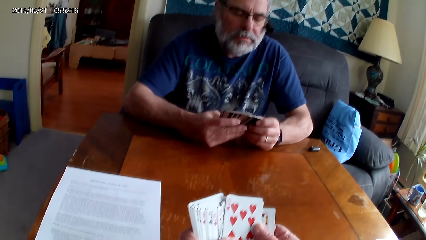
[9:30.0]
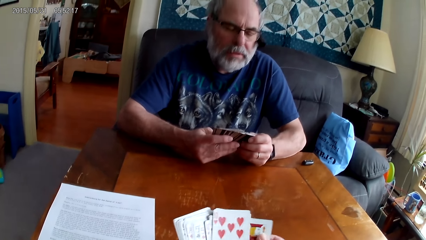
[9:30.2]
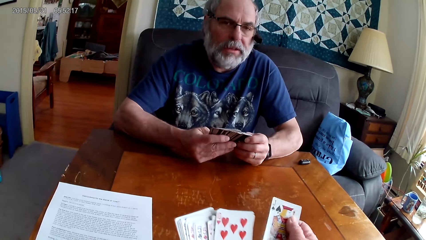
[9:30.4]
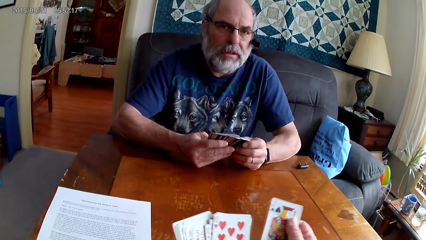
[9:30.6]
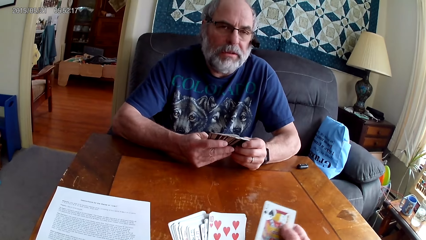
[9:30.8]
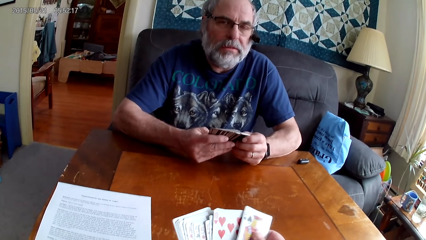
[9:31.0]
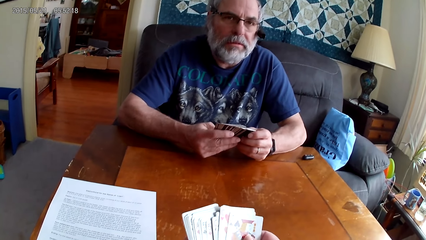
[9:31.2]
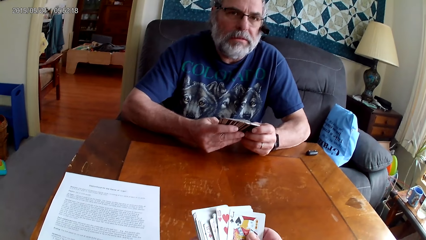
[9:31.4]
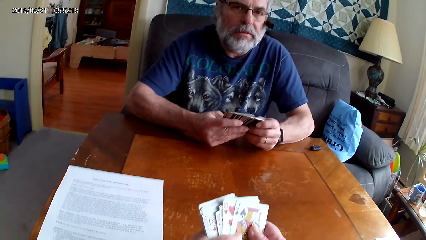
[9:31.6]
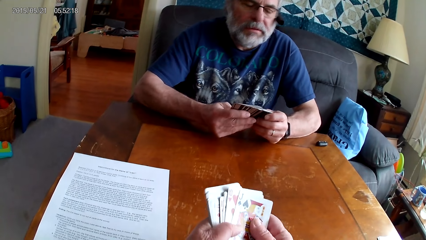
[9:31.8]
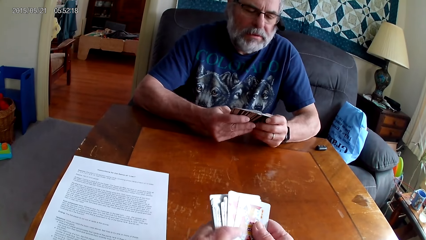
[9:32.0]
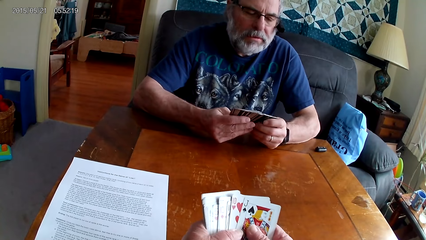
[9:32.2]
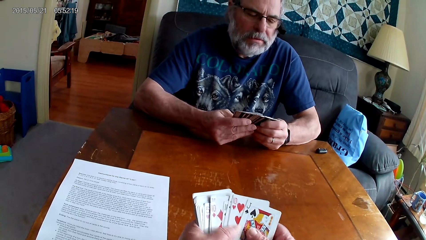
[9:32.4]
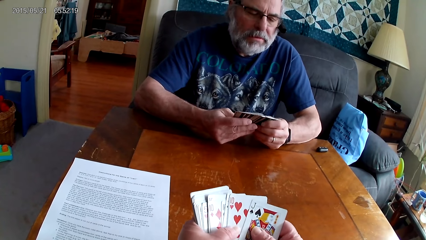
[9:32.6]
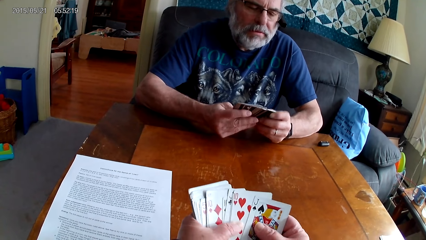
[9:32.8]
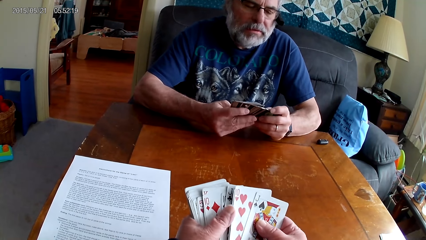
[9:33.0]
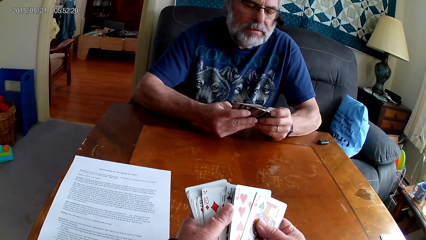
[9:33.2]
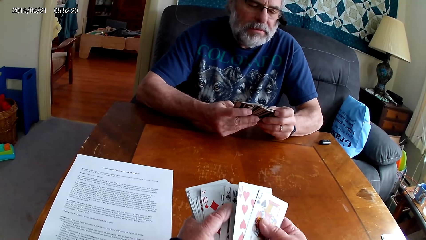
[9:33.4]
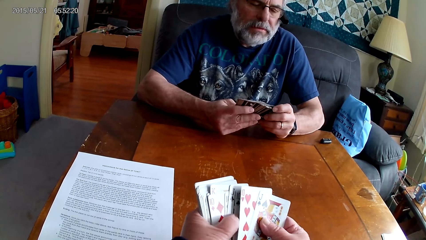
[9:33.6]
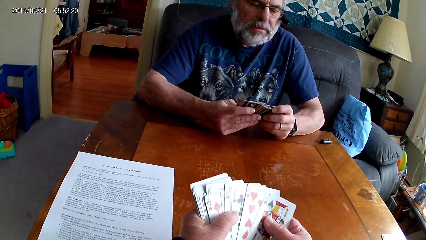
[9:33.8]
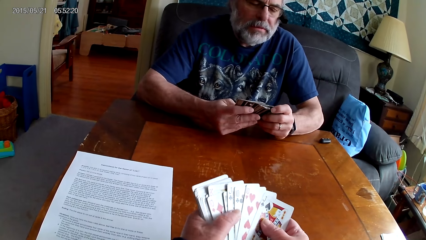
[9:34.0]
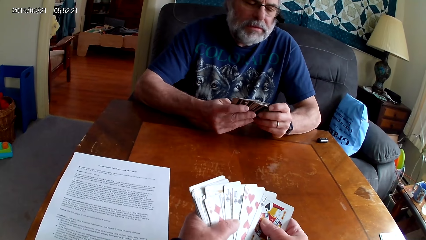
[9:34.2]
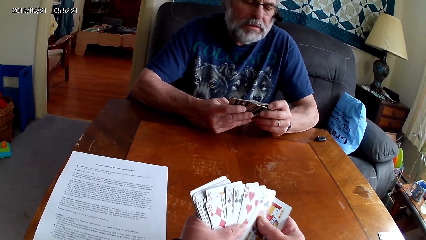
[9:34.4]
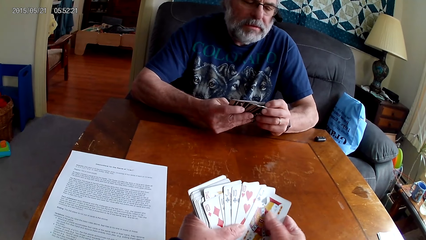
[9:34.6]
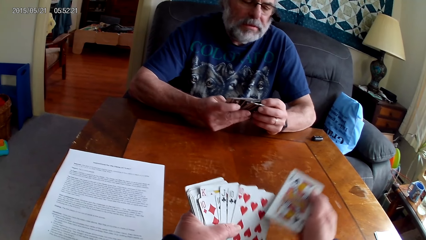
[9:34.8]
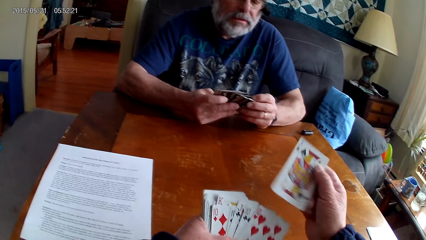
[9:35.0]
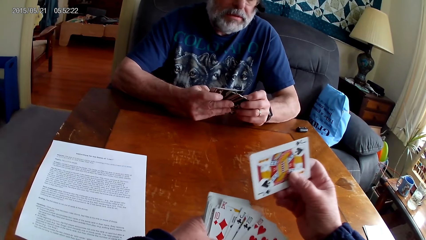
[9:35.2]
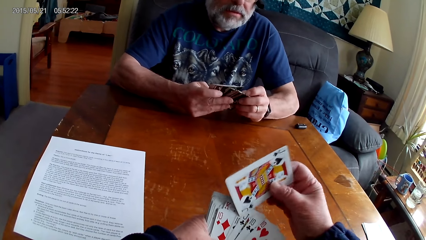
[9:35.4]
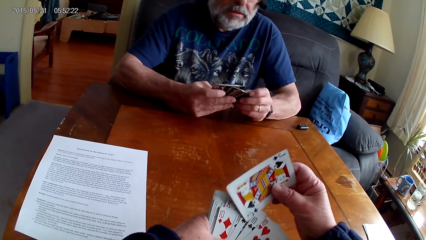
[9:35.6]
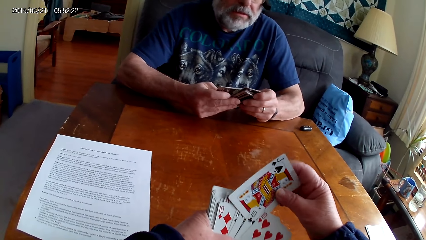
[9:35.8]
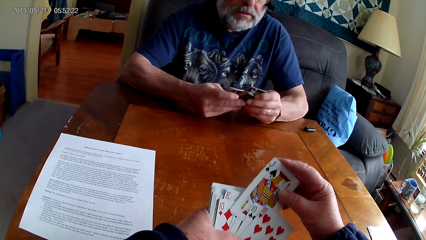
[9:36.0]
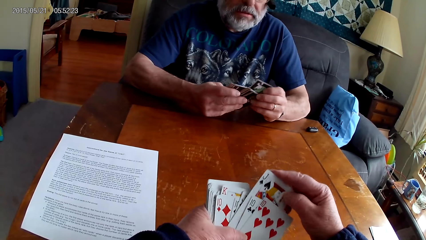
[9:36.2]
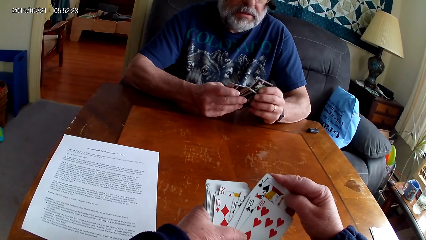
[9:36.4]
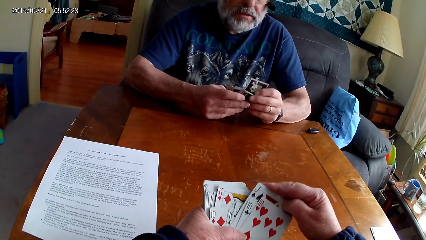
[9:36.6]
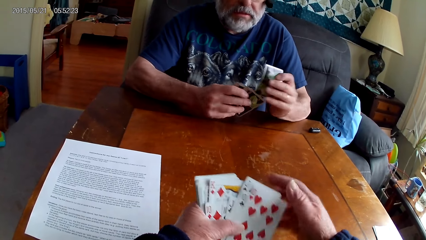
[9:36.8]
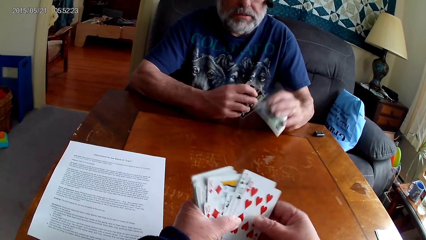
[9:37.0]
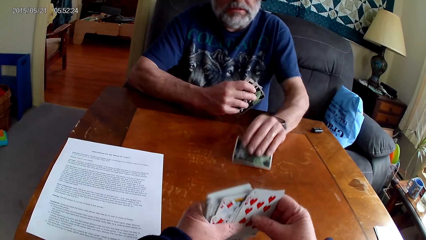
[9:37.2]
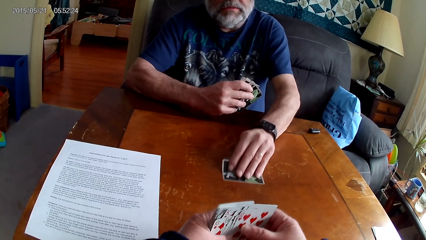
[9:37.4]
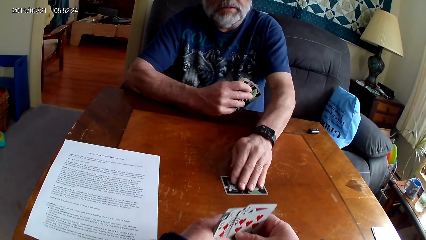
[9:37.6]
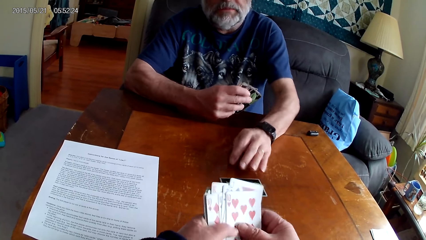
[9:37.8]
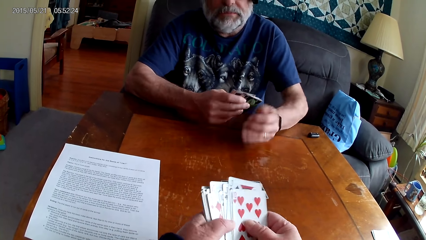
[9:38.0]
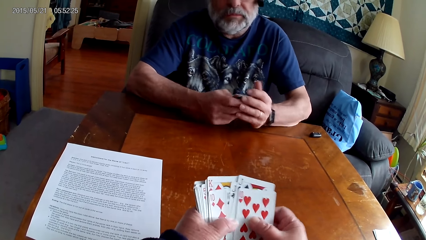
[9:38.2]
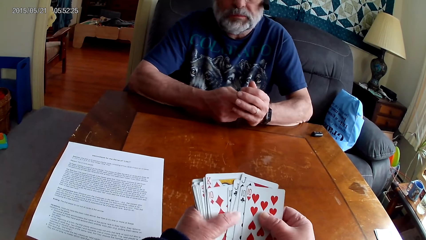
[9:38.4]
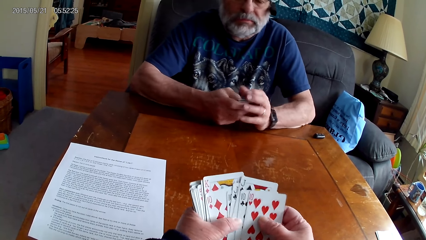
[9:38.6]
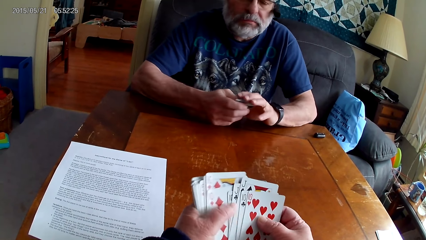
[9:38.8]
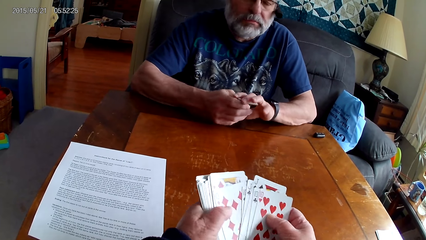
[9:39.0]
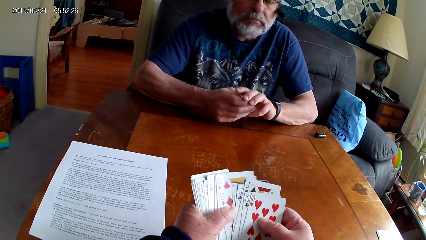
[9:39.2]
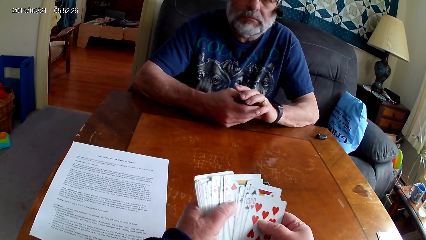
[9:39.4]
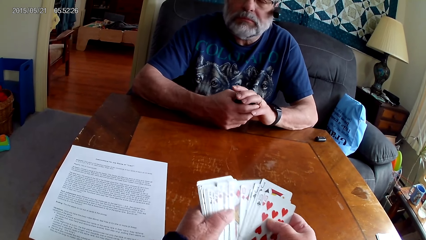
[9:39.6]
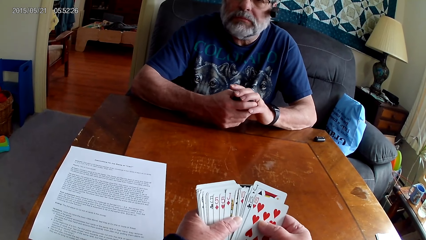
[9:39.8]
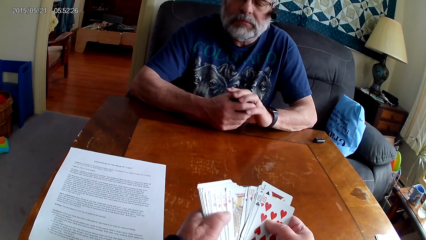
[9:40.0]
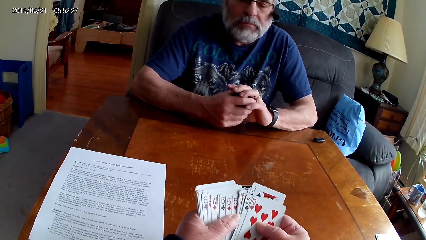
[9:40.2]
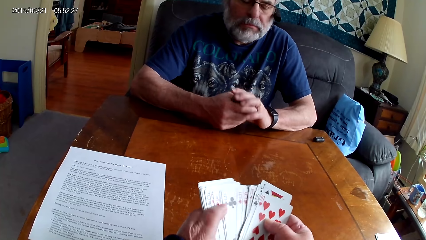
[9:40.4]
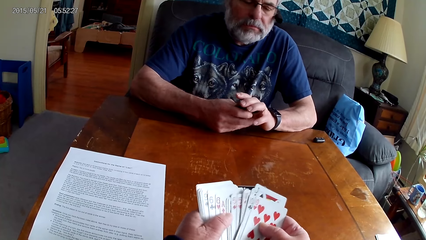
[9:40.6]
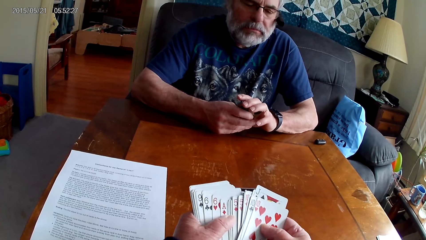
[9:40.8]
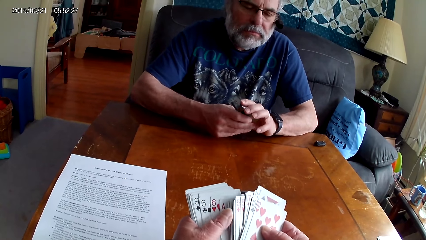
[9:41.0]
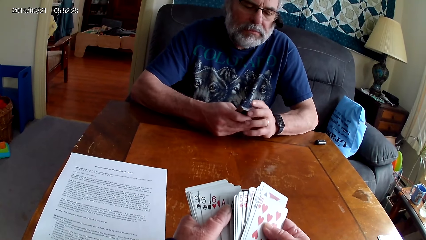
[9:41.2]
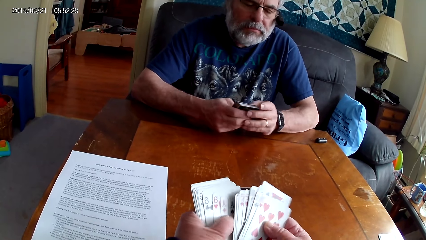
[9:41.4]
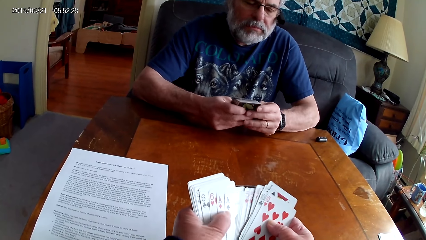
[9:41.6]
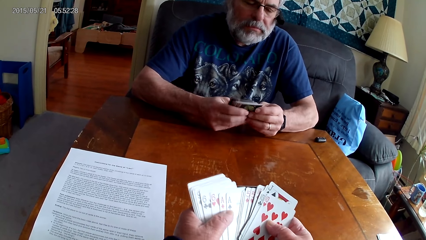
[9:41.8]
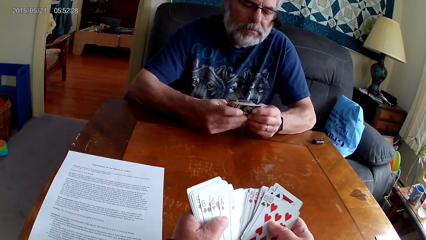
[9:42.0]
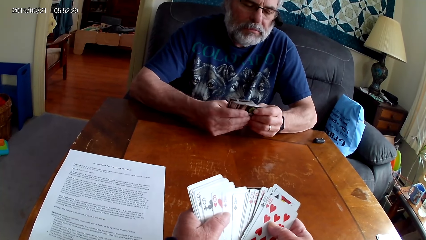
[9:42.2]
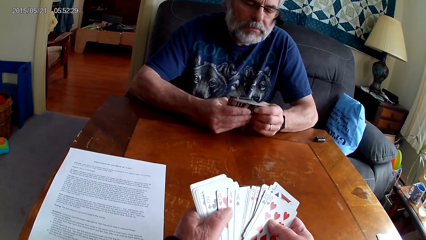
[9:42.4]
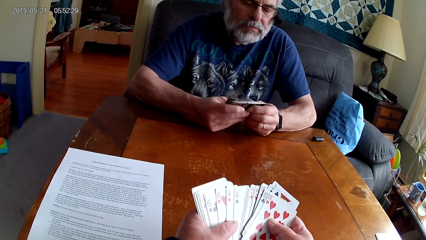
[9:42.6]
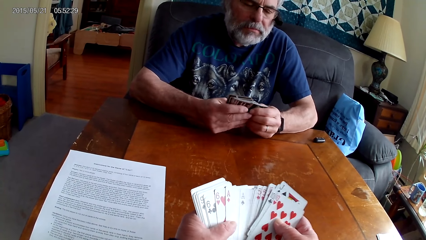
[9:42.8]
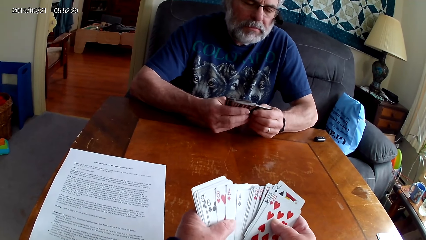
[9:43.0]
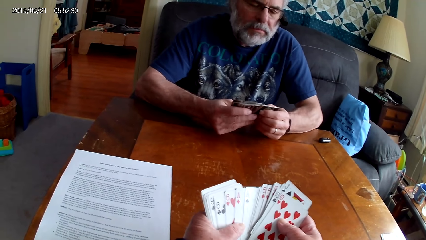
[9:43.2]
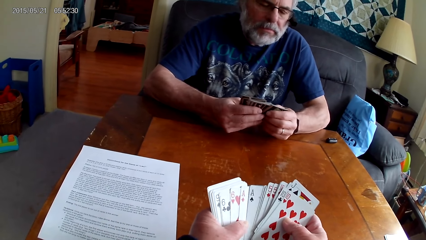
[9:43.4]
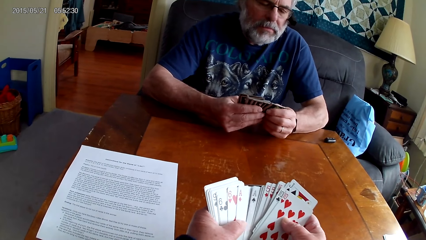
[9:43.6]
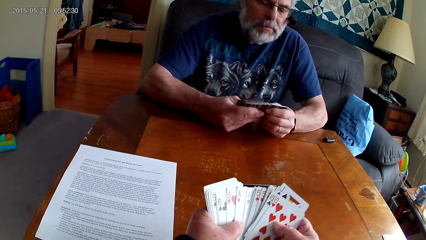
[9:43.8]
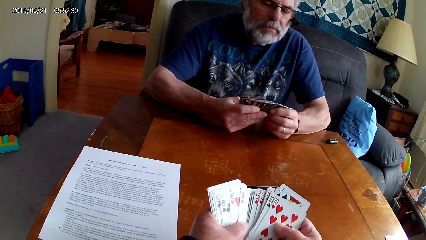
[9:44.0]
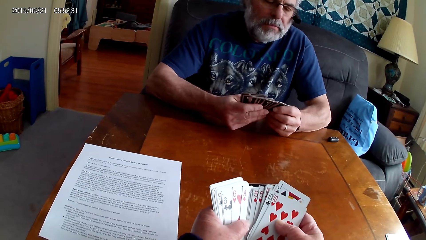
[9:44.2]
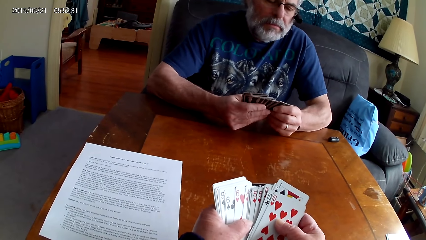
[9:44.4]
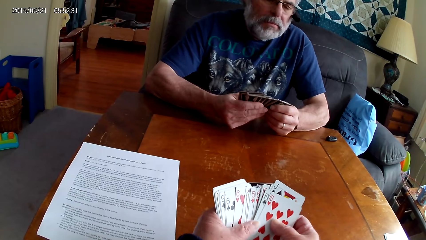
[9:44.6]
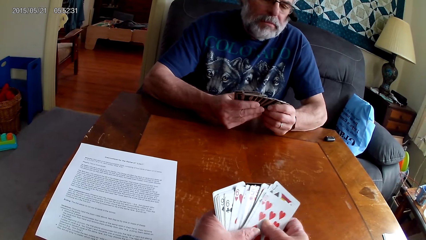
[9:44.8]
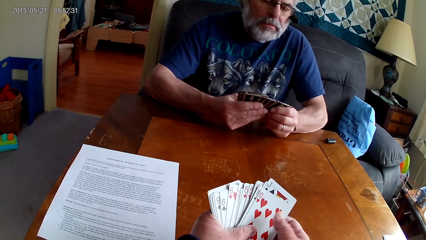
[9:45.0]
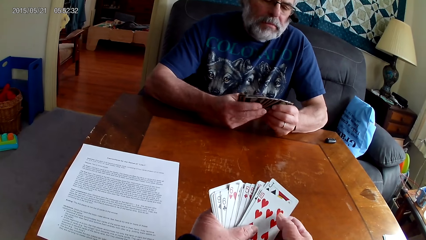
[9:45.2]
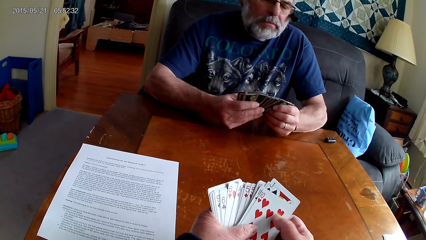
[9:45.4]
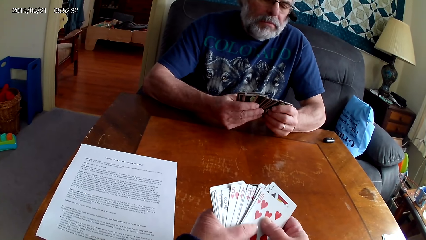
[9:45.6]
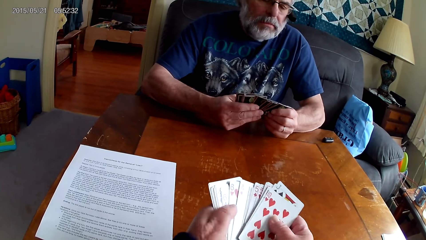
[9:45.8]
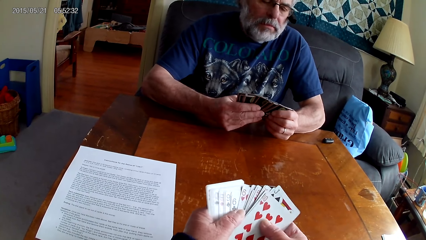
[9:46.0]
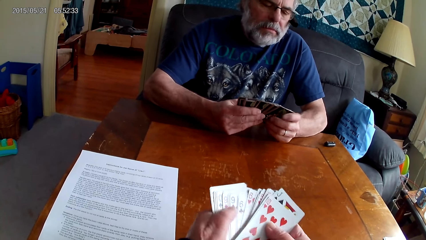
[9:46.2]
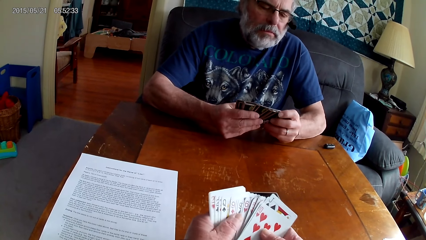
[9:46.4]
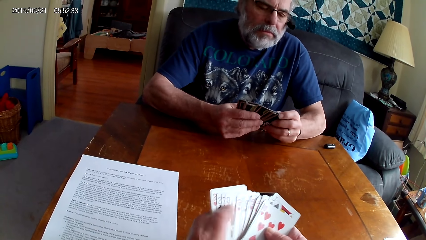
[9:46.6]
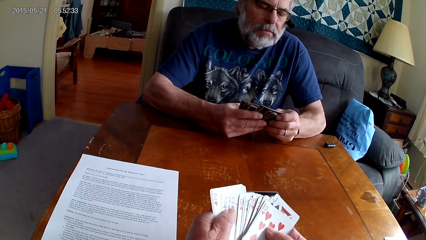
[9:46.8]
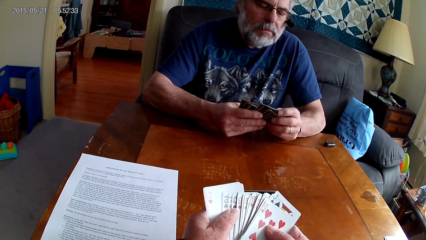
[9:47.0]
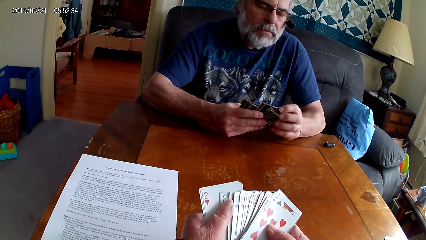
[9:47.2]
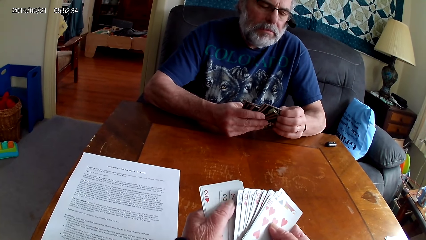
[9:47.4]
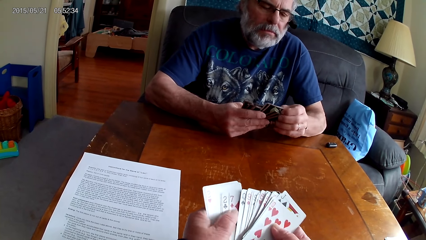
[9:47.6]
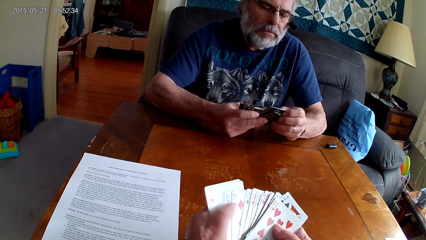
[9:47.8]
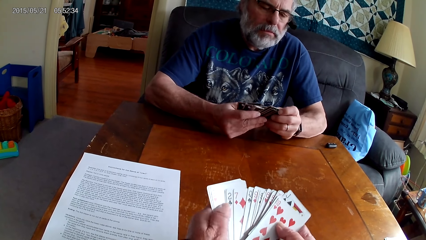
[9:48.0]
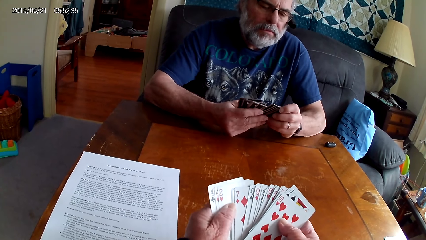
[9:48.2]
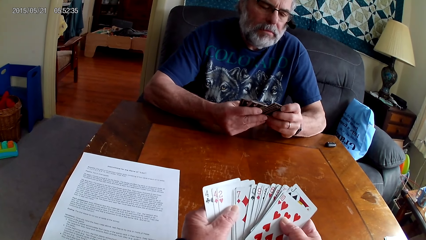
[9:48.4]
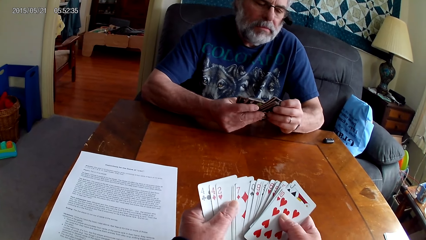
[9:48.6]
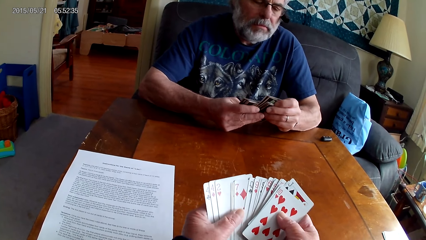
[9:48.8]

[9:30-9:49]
A man talks to the camera wearer. The camera wearer arranges the cards. The man puts a card on the table. The camera wearer arranges the cards.
